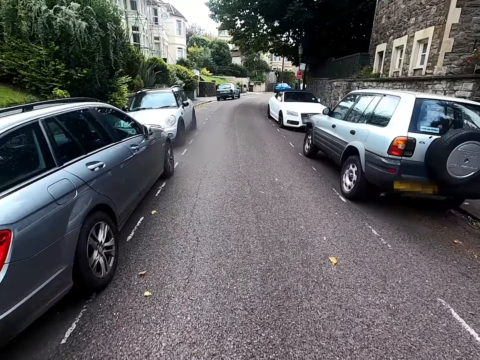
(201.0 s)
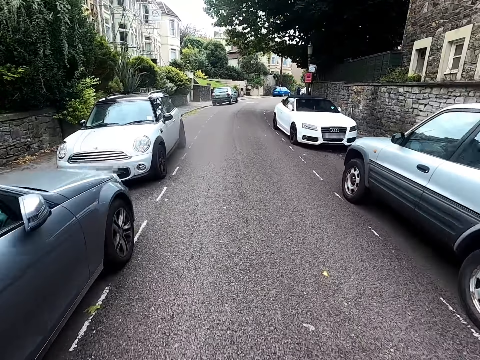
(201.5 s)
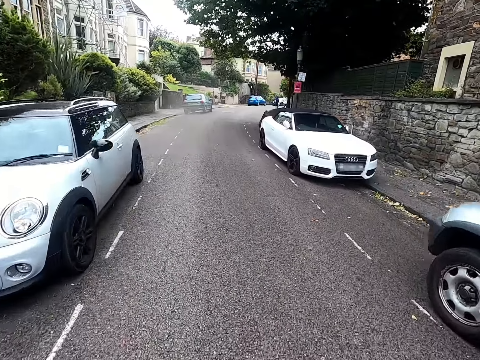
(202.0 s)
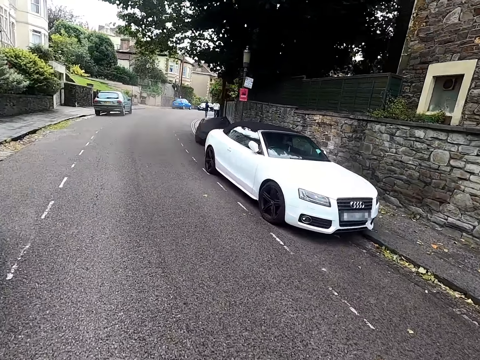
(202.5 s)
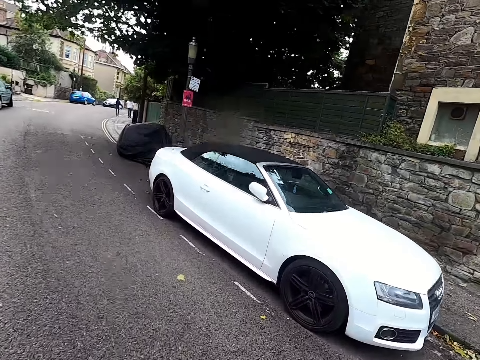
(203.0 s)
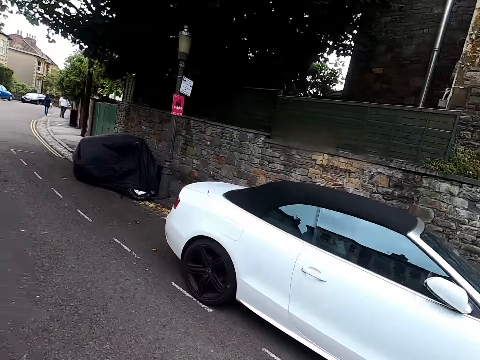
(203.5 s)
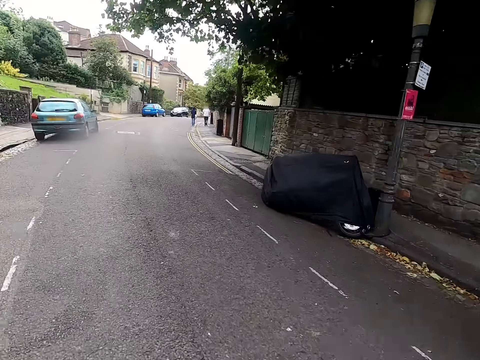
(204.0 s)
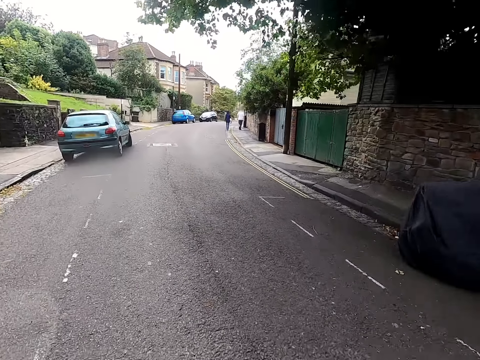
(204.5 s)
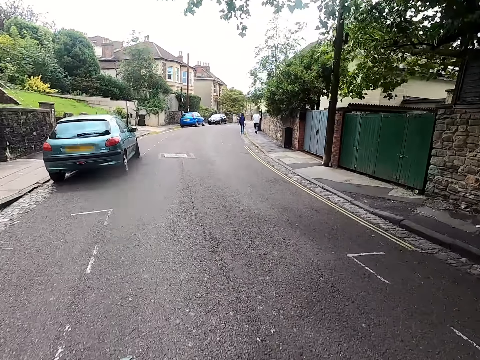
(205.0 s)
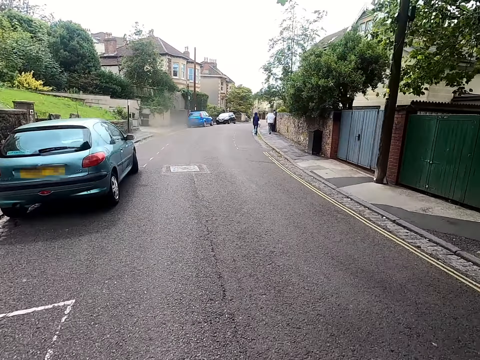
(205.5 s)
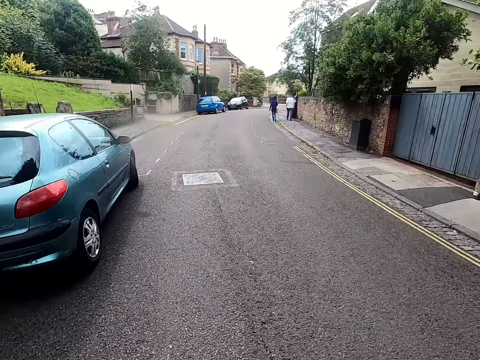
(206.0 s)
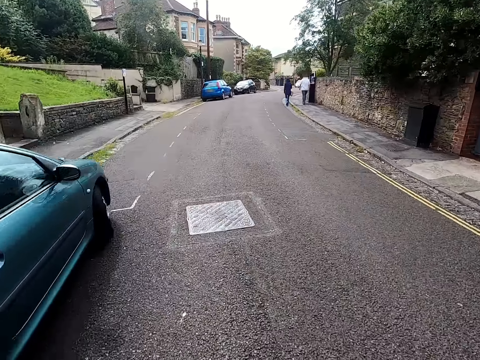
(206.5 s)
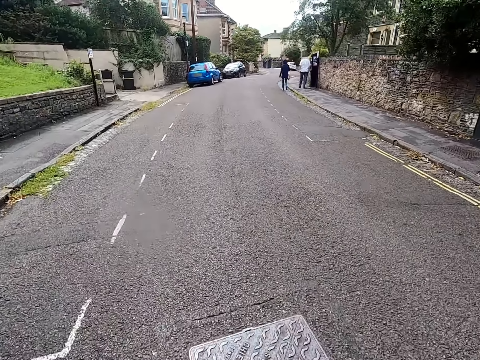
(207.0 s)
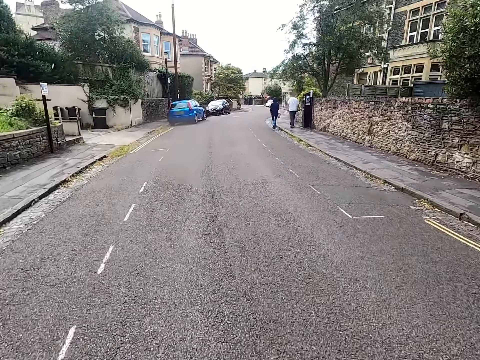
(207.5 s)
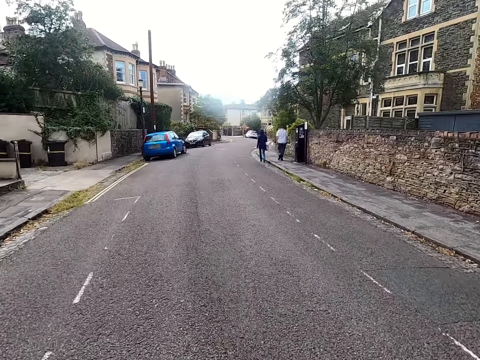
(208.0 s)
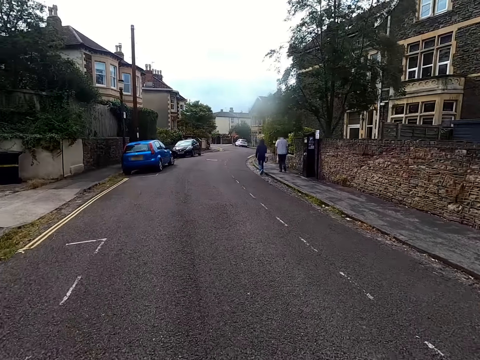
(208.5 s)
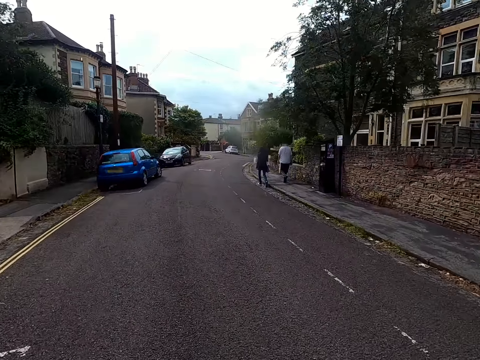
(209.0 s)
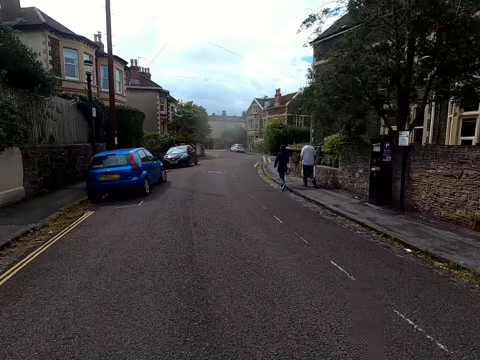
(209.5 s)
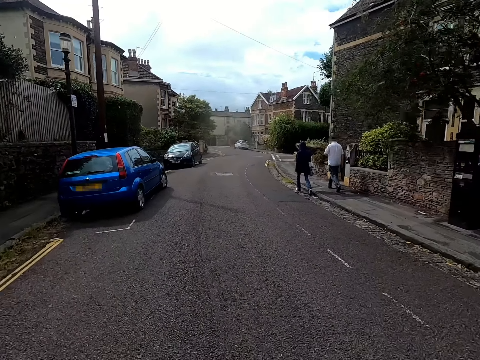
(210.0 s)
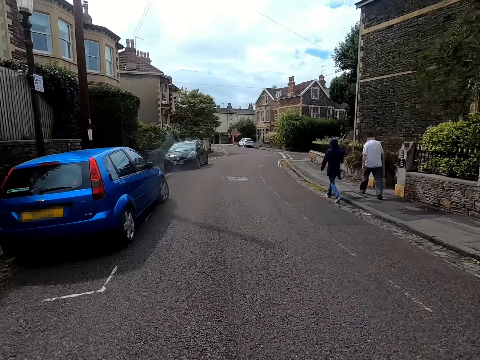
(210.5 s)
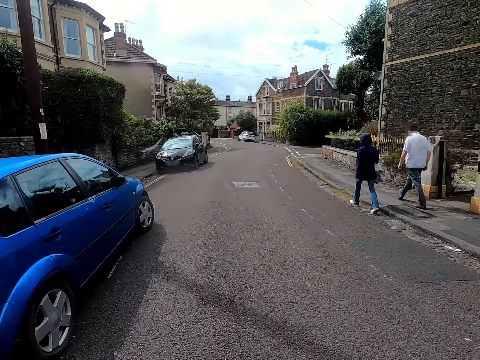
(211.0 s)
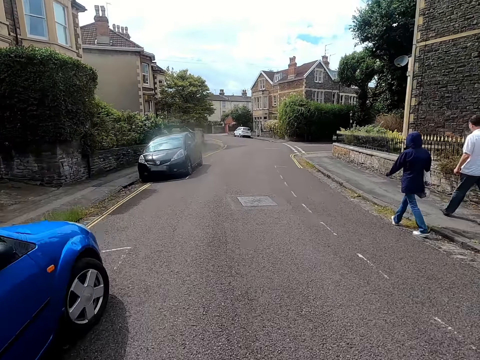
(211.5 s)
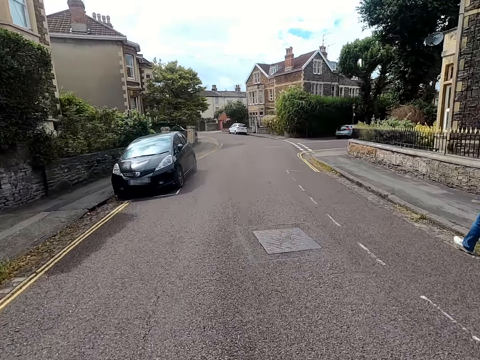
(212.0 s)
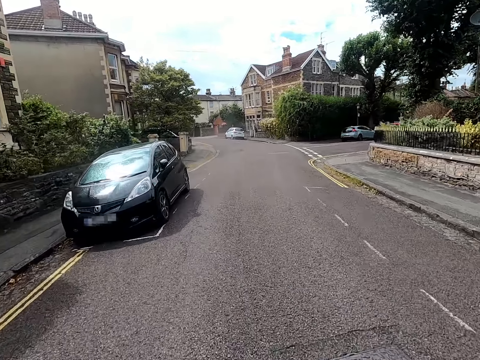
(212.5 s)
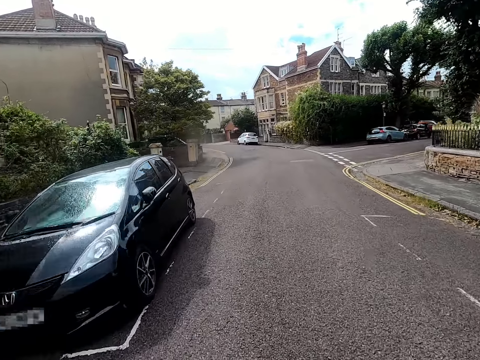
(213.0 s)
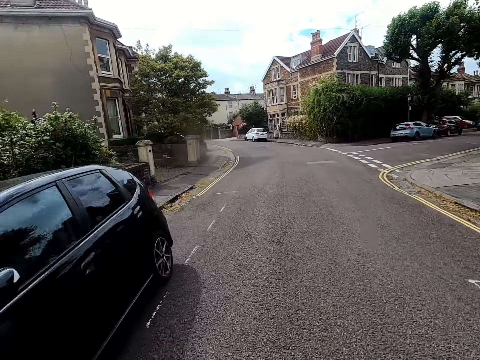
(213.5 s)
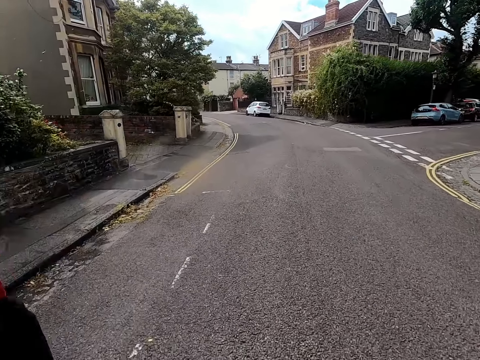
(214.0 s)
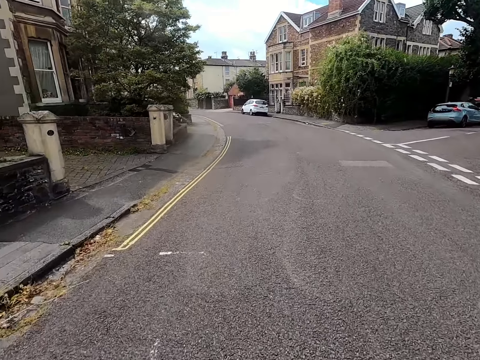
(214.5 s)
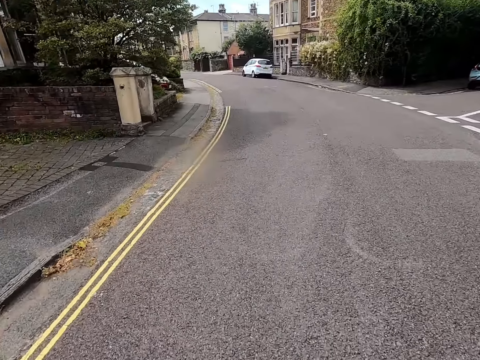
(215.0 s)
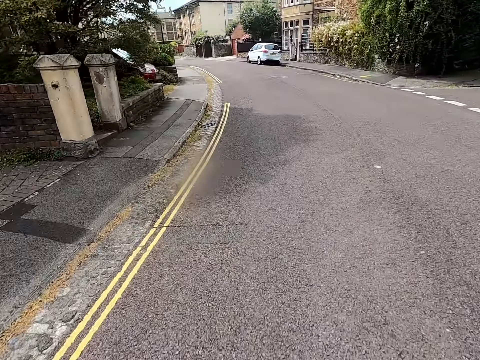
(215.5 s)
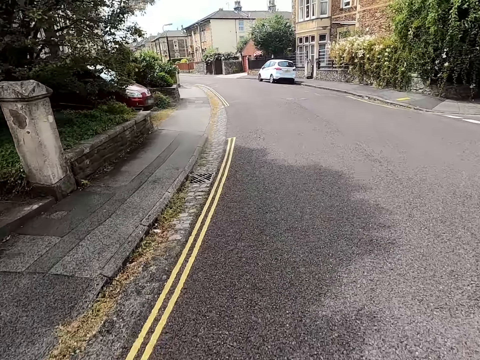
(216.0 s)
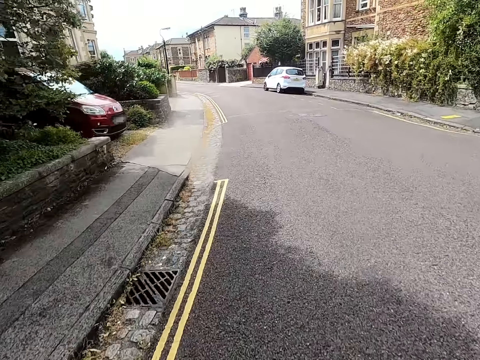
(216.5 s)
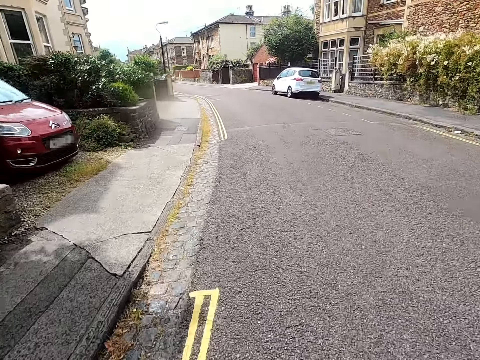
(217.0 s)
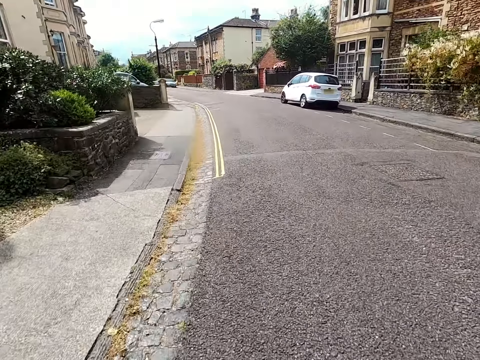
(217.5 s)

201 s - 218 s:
The camera wearer looks around the road. They ride a bicycle on the road. They ride the bicycle past a lady. They ride the bicycle past a man. They ride the bicycle on the road.

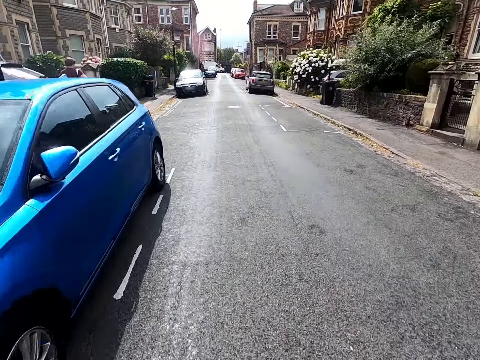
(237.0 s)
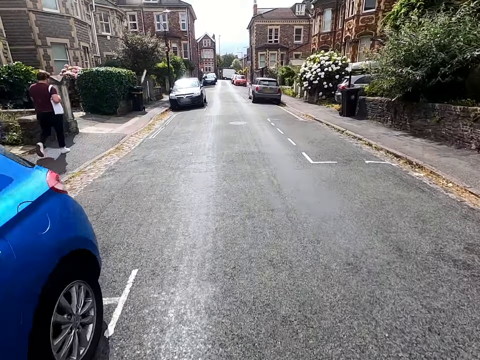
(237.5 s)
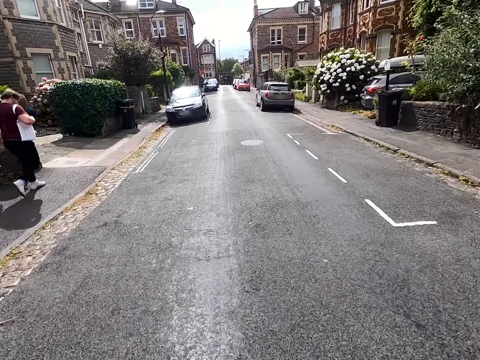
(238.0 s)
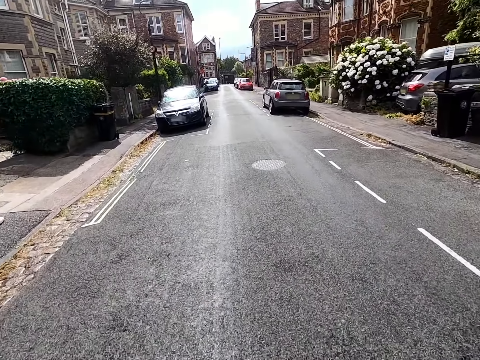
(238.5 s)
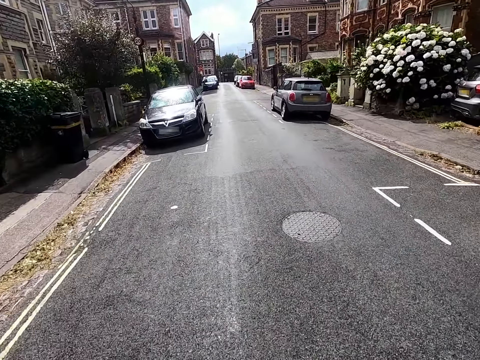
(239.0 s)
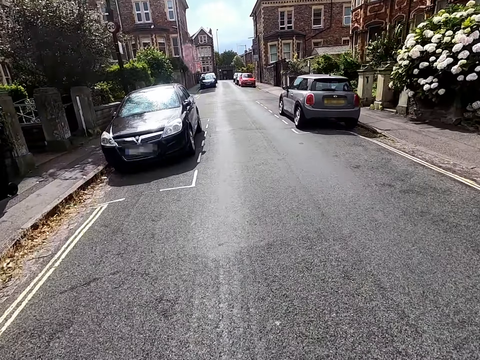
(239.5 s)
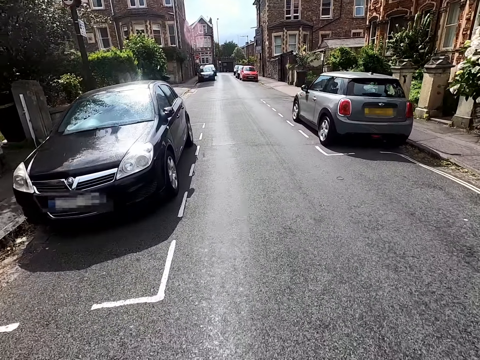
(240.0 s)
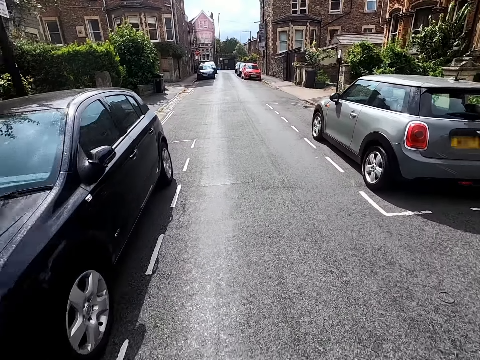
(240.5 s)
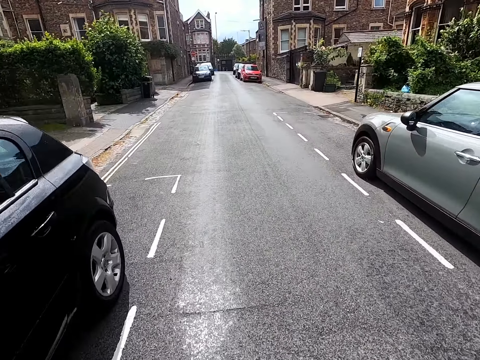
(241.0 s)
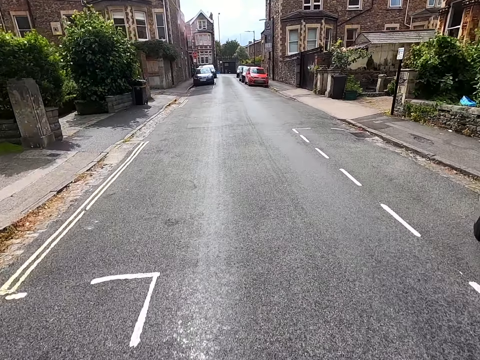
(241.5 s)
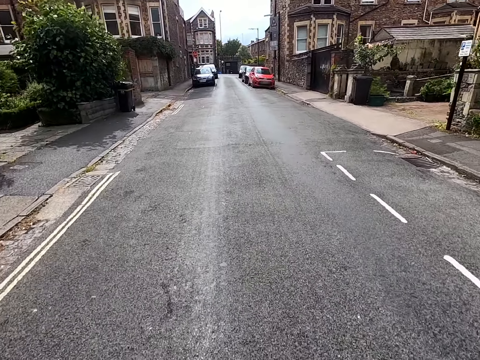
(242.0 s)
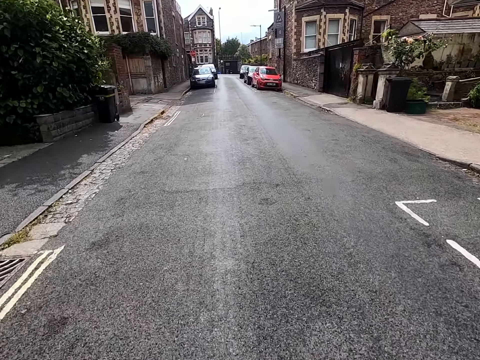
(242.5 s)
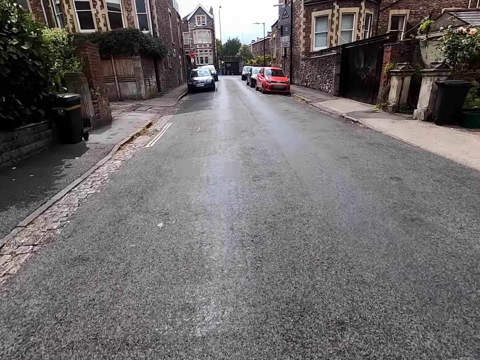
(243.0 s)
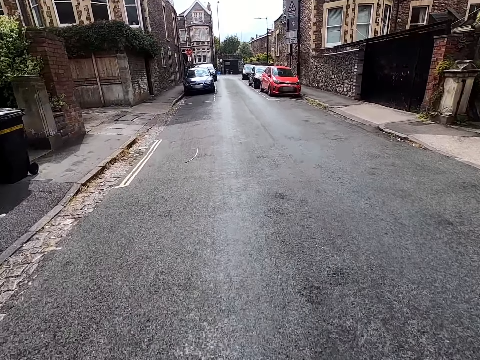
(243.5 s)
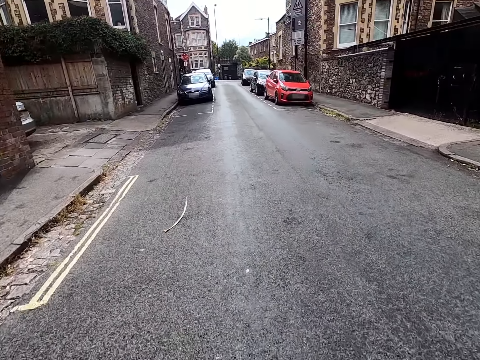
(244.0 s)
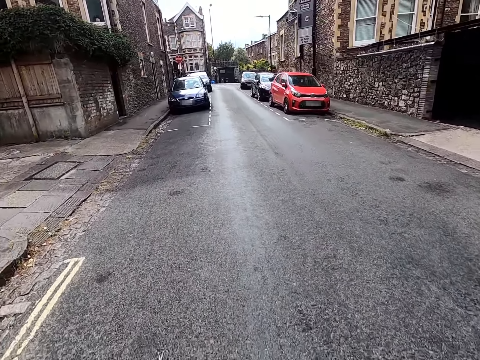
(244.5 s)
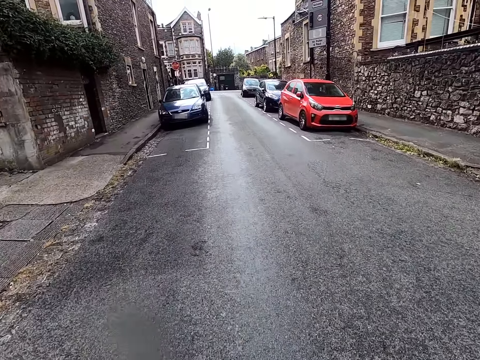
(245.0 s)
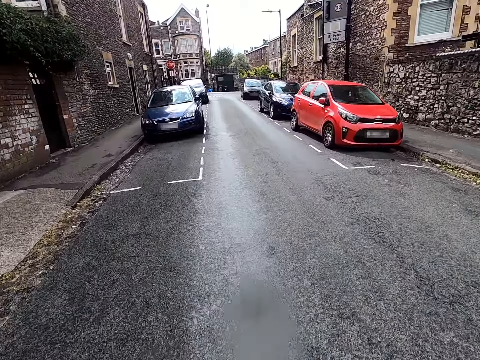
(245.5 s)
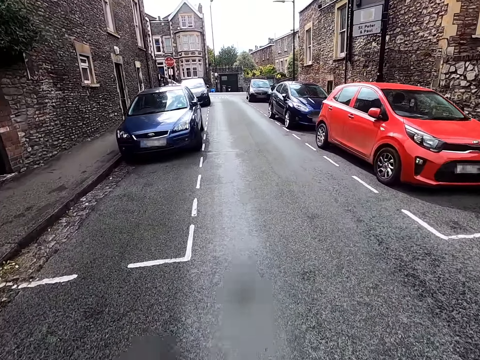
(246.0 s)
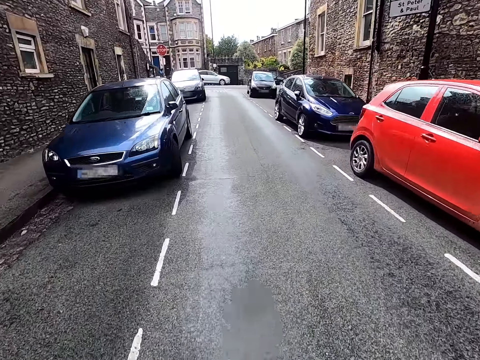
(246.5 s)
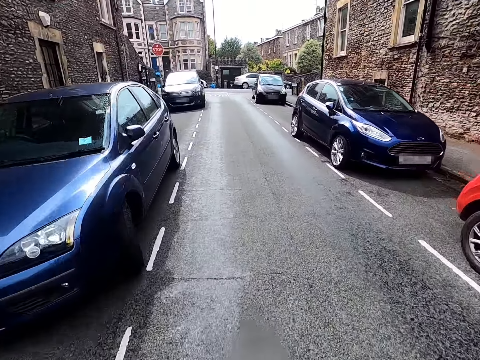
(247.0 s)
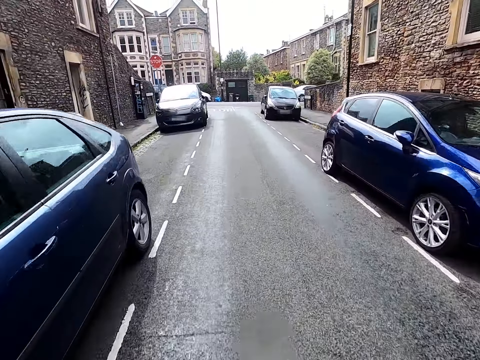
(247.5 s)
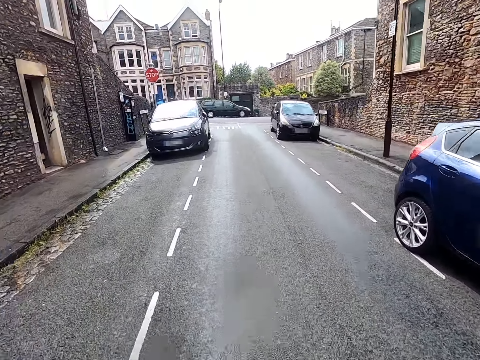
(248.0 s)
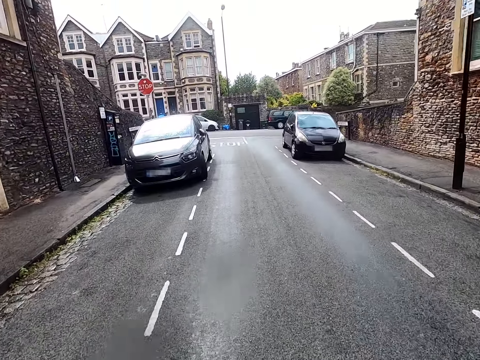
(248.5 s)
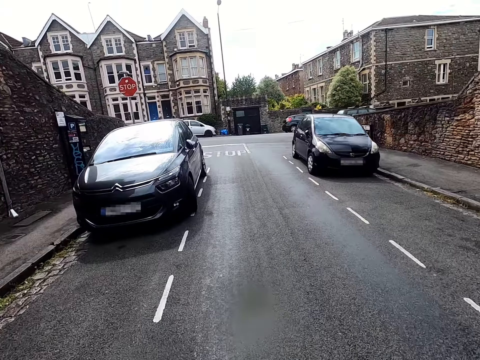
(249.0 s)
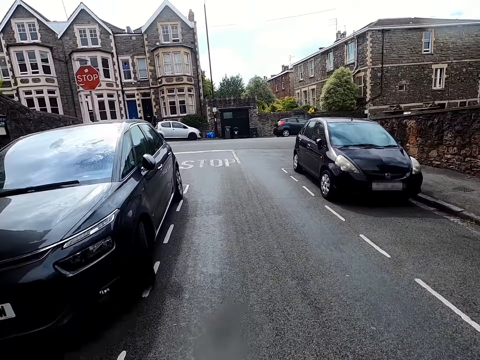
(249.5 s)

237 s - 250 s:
The camera wearer rides a bicycle past a lady. They ride the bicycle on the road.
